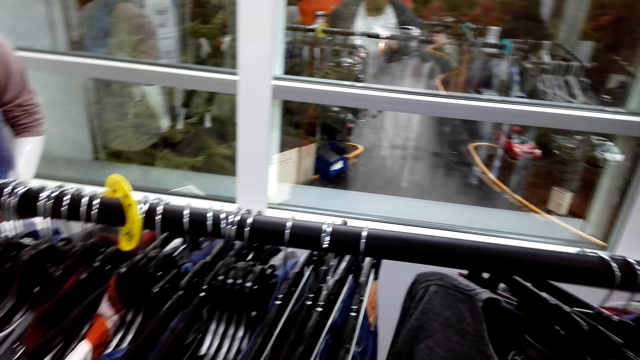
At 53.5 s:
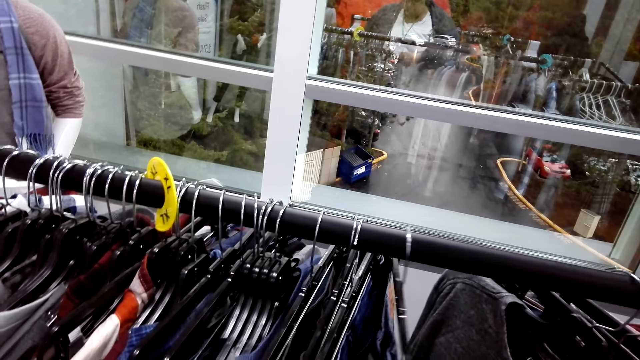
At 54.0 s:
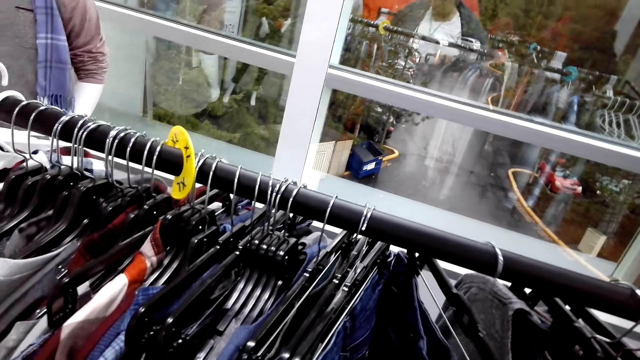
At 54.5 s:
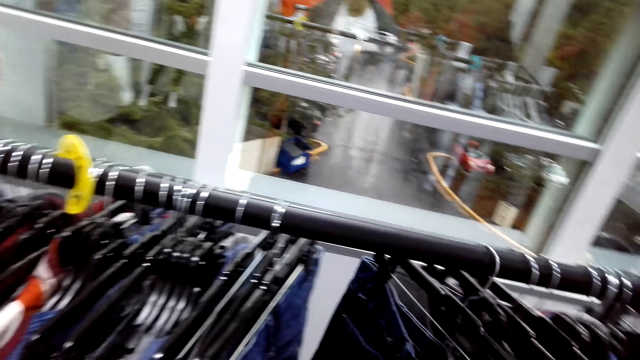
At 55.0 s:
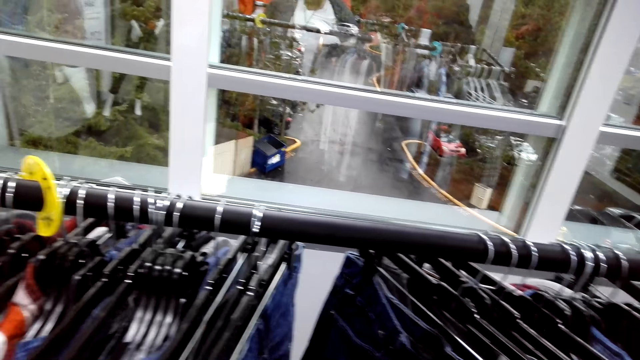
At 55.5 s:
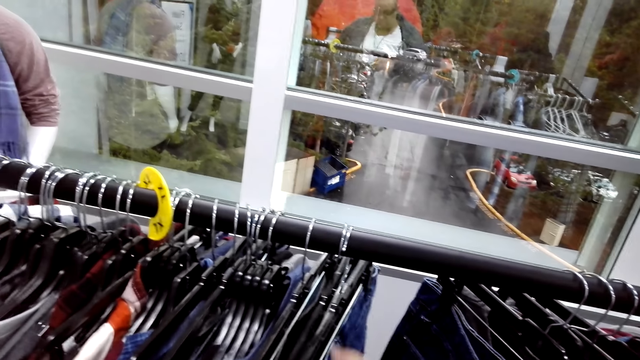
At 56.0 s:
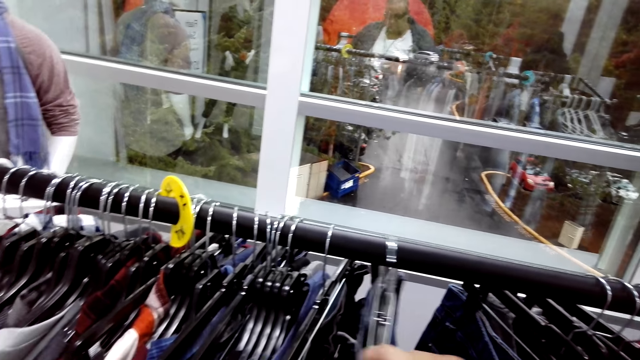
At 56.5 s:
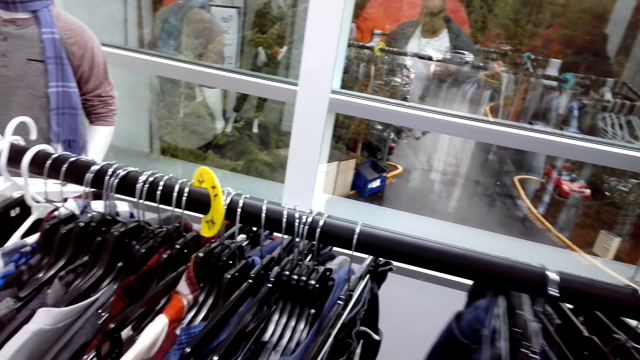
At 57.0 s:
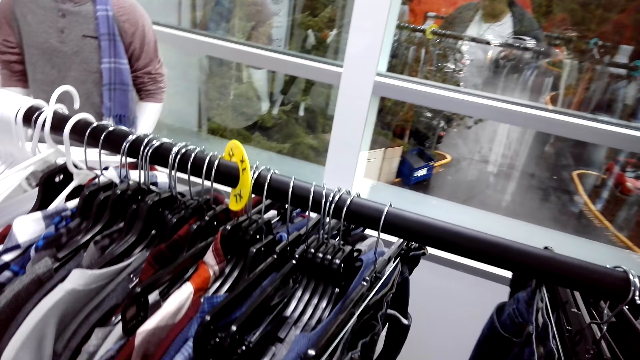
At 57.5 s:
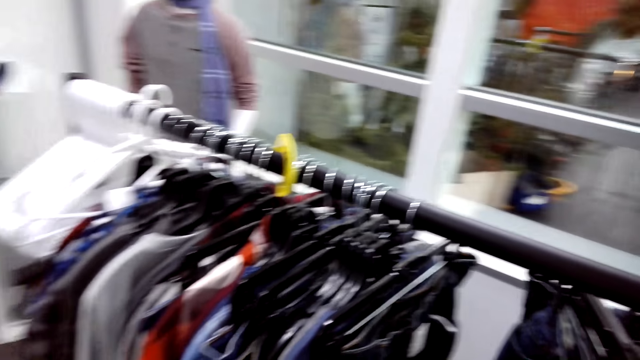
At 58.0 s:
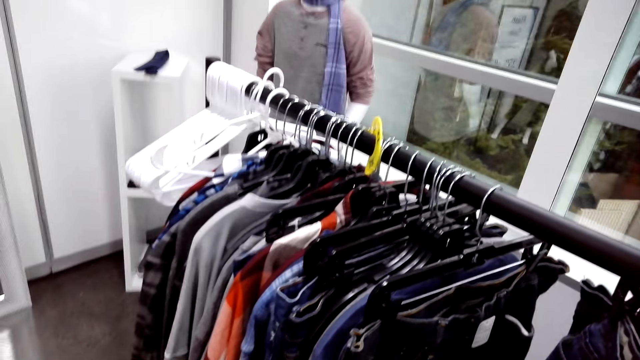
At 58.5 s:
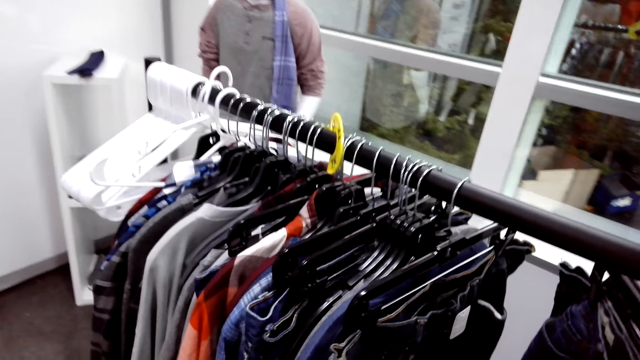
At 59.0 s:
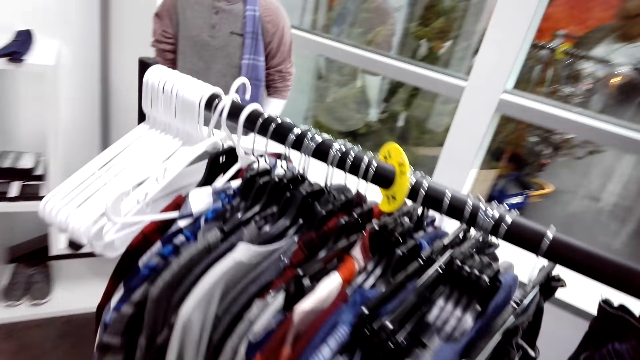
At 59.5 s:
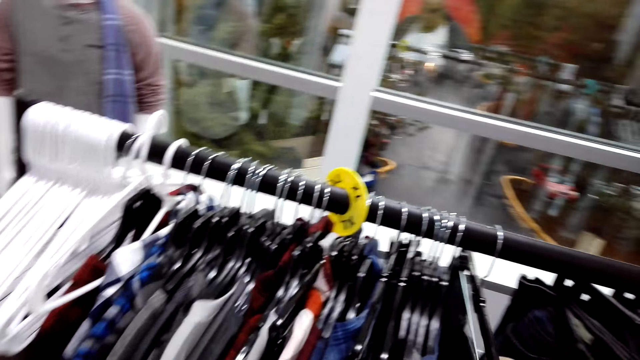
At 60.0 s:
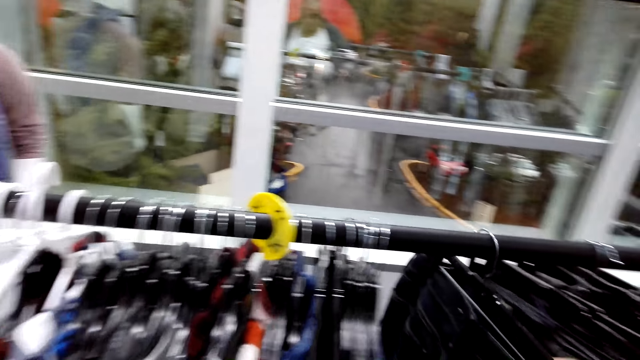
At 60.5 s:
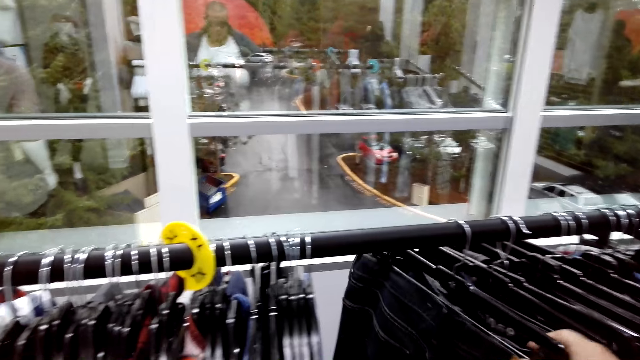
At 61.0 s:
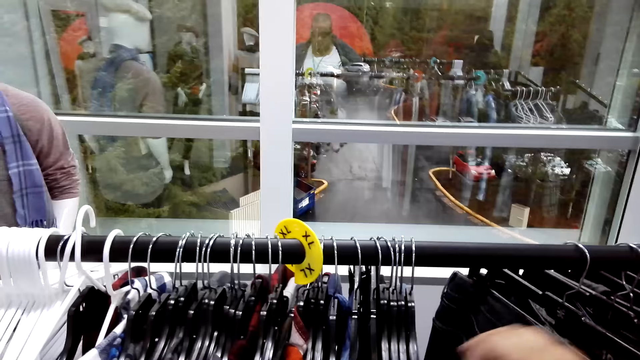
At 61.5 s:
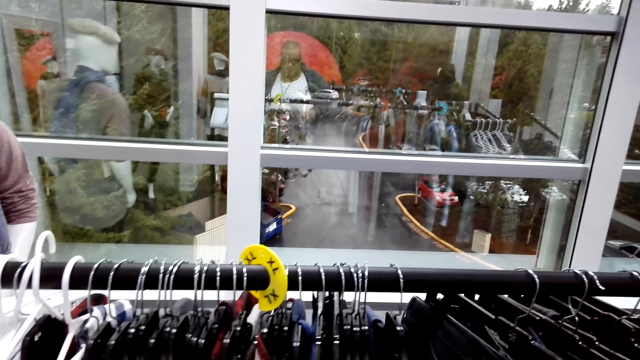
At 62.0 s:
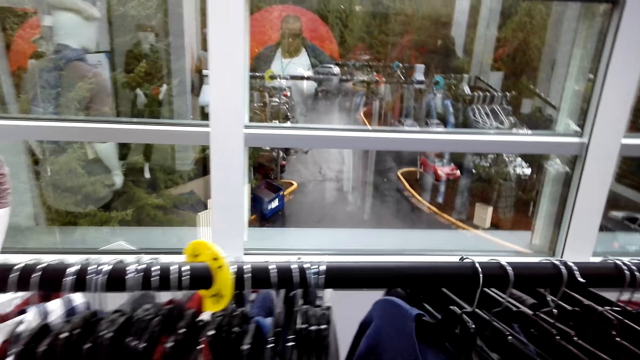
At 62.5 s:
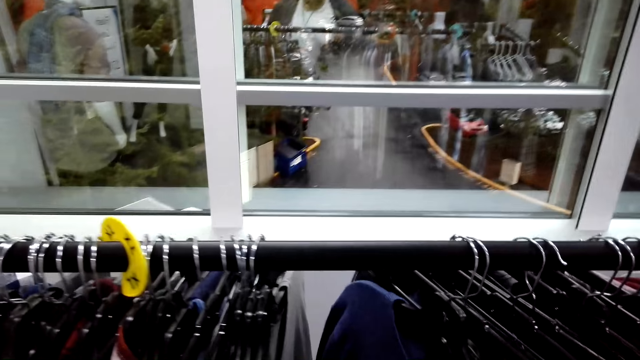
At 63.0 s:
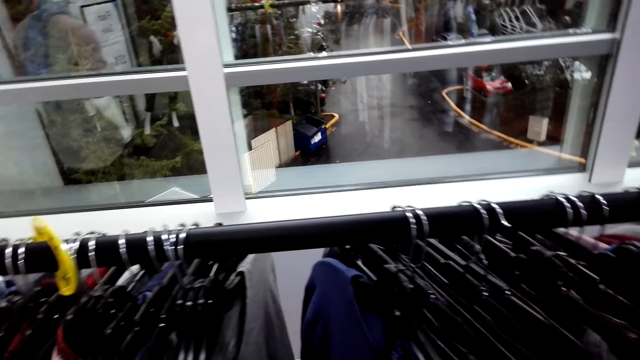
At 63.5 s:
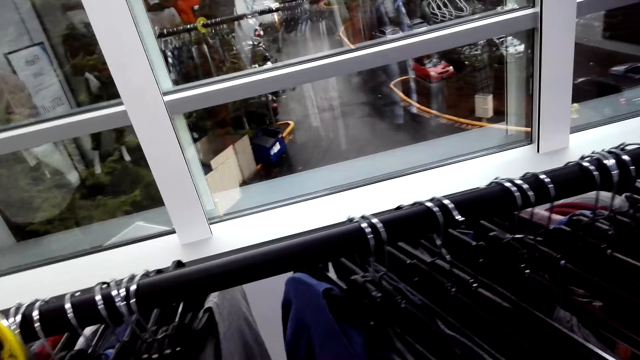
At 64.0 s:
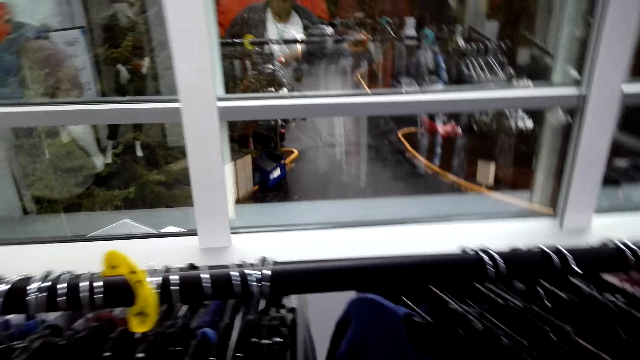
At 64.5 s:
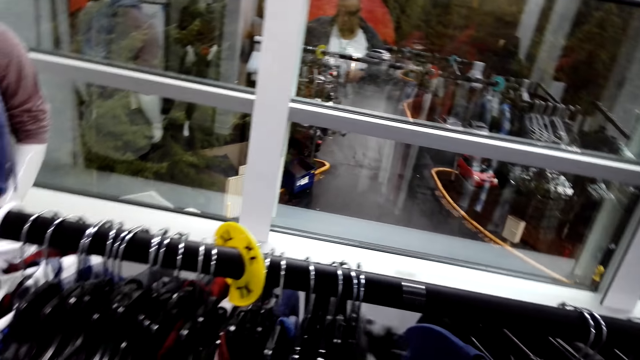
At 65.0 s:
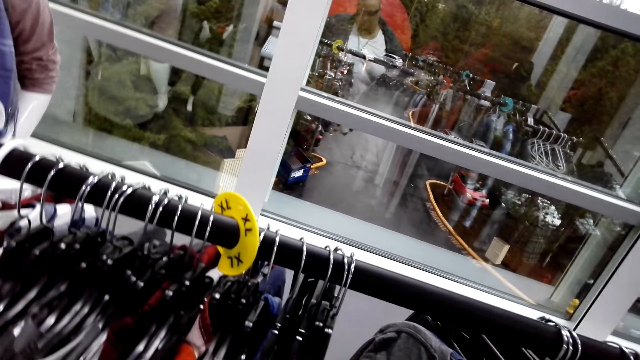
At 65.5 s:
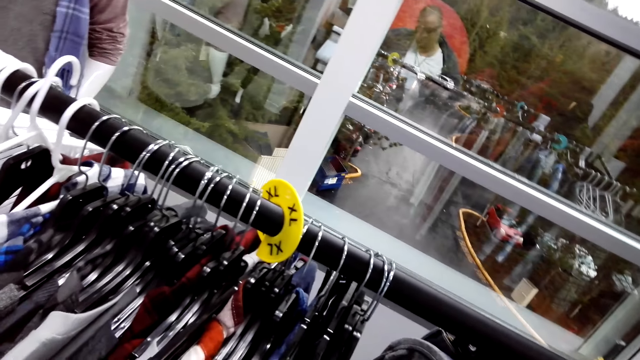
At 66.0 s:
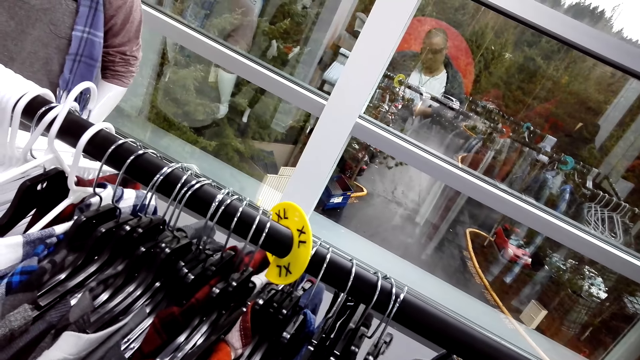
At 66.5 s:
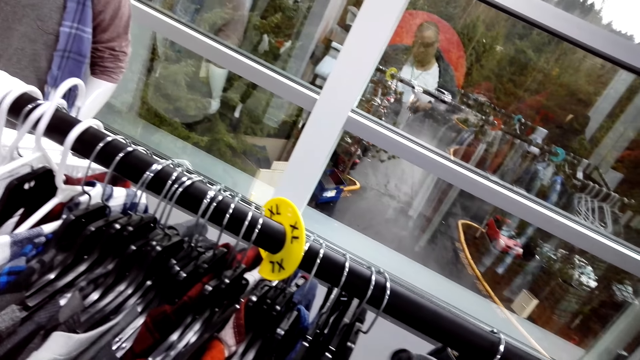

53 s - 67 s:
The camera wearer goes over clothes on the hanger stand. They check the sweatshirt. They check the denim jeans. They check the sweatshirt.

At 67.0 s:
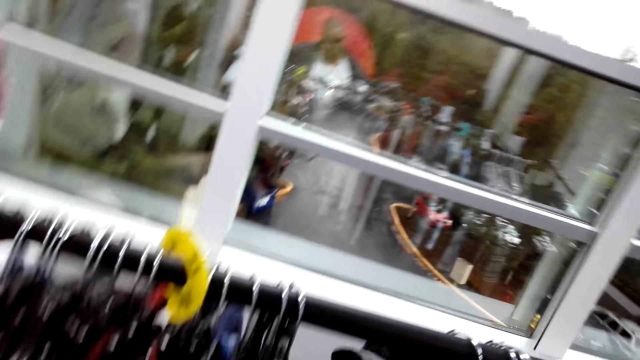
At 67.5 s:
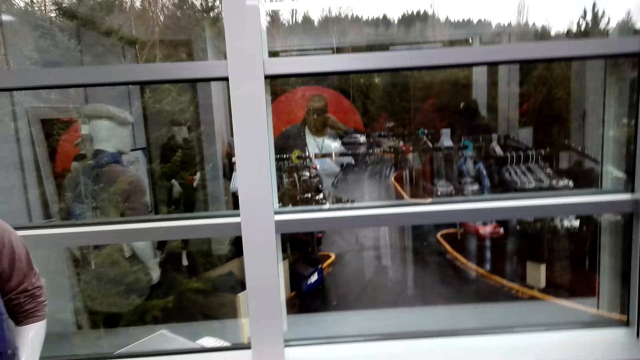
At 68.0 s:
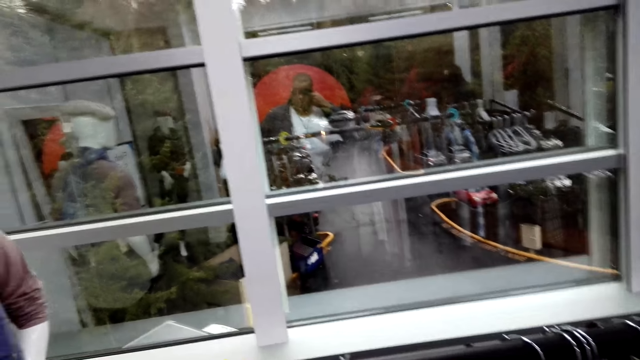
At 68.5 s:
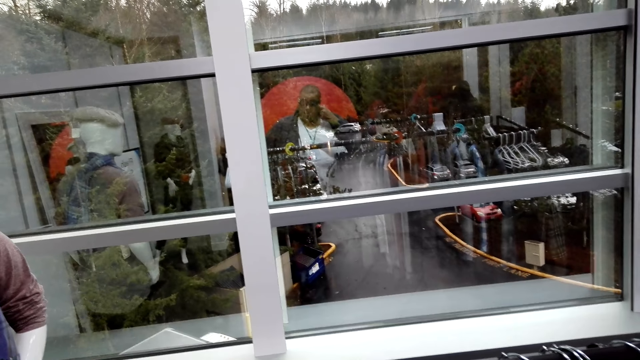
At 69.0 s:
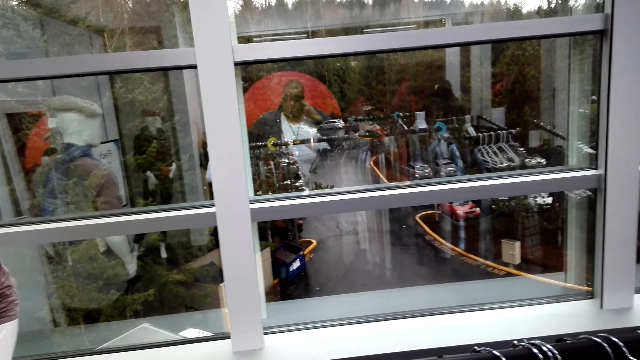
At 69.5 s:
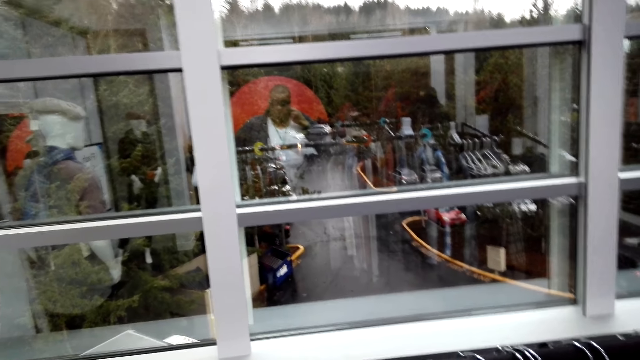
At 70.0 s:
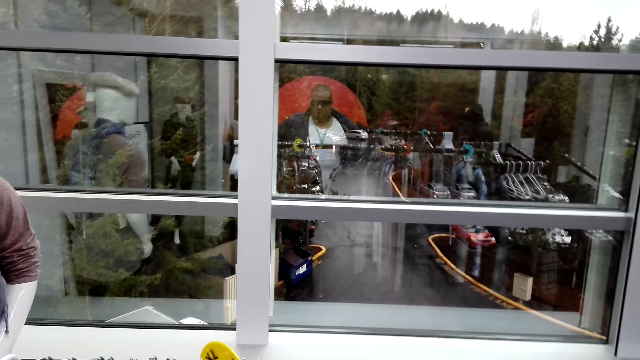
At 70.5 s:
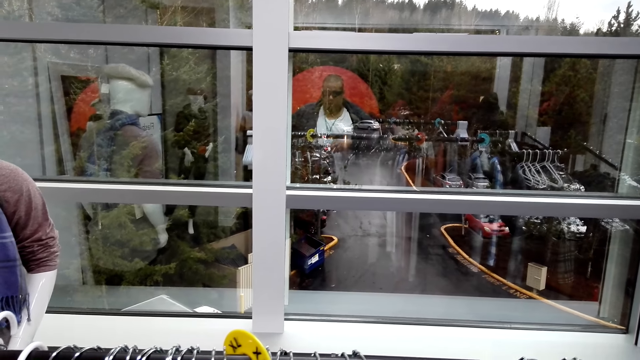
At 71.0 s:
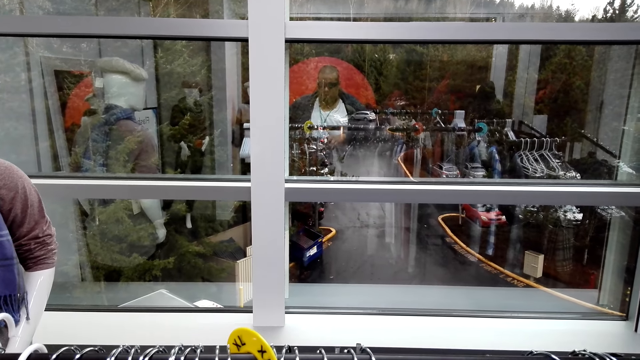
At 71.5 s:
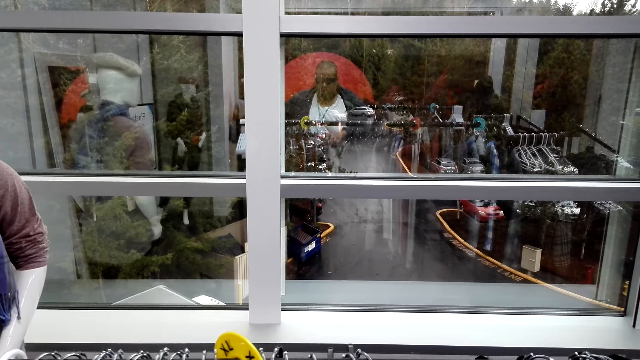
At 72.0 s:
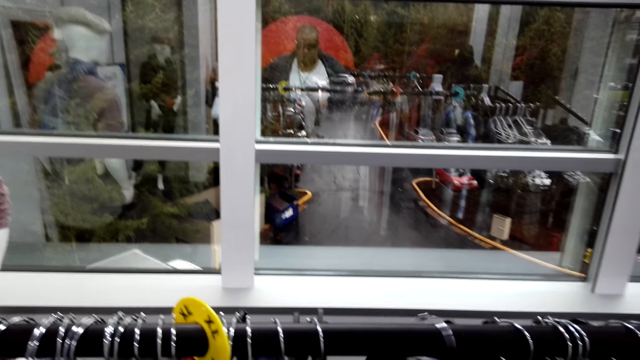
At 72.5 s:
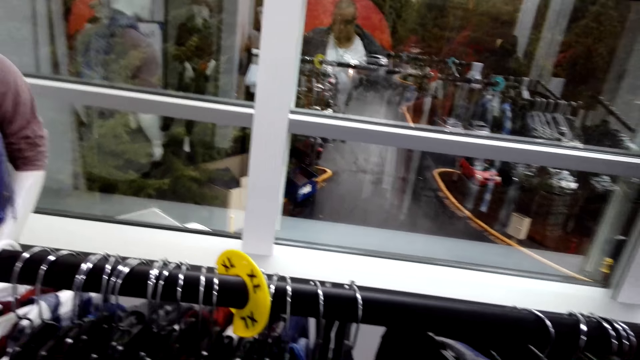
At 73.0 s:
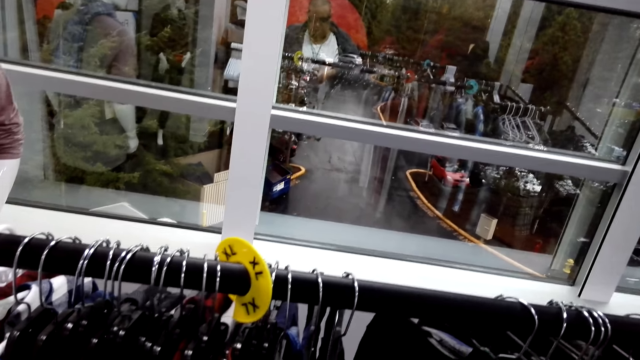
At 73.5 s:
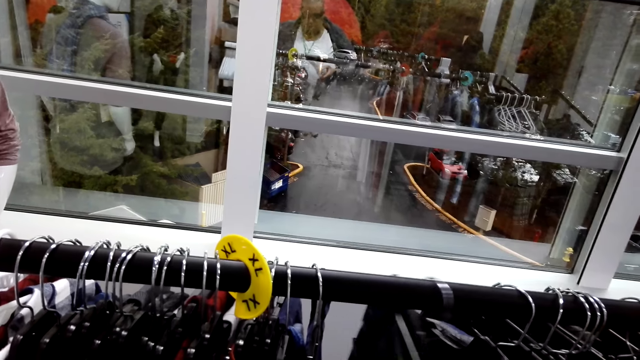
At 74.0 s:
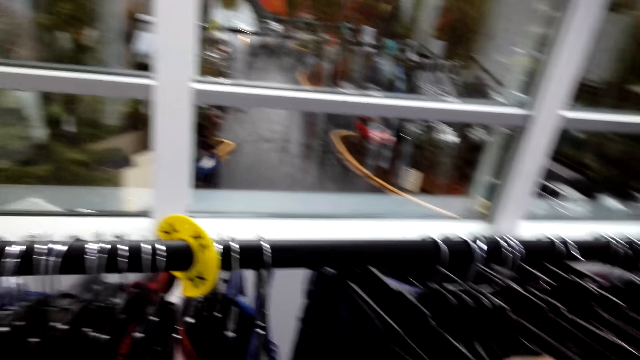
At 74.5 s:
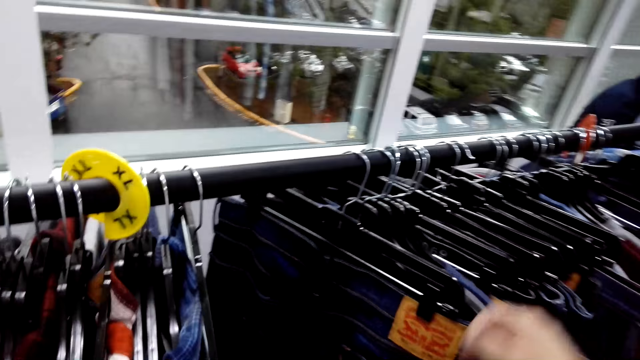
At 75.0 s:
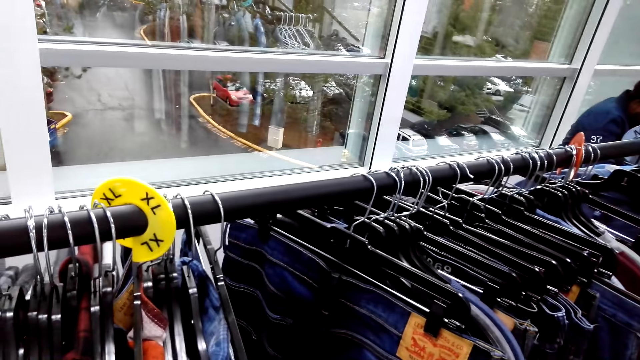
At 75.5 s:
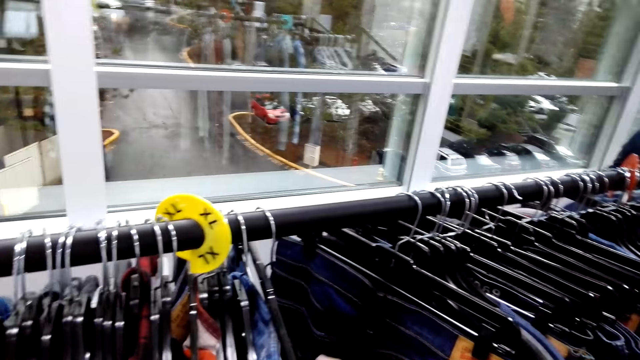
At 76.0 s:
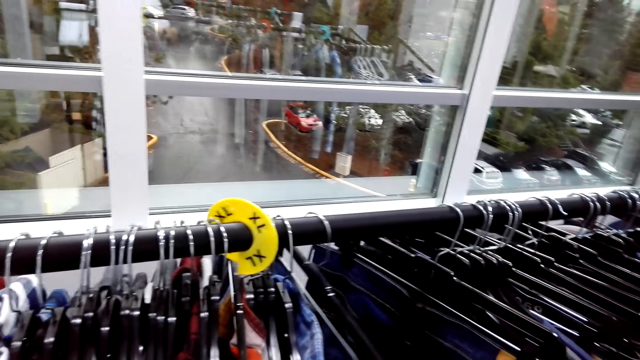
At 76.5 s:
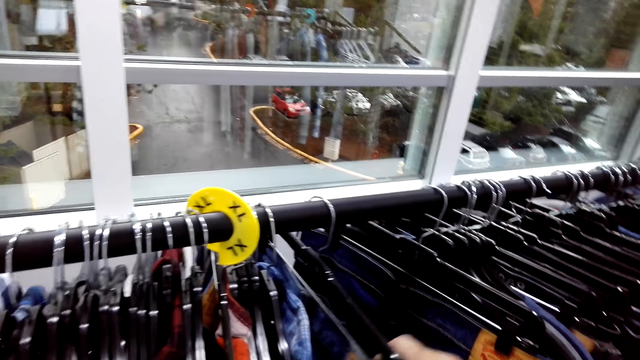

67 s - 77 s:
The camera wearer checks the denim jeans.
